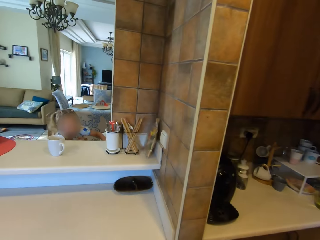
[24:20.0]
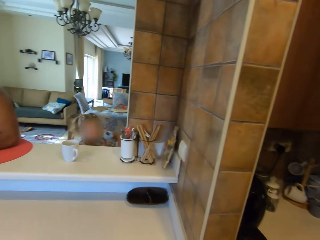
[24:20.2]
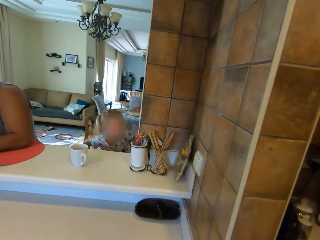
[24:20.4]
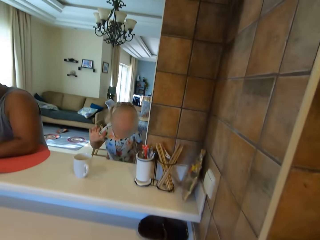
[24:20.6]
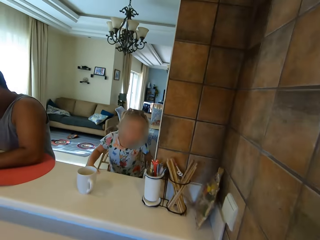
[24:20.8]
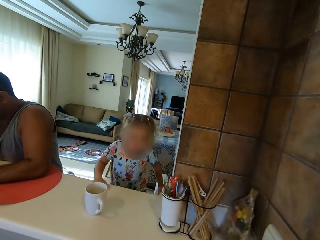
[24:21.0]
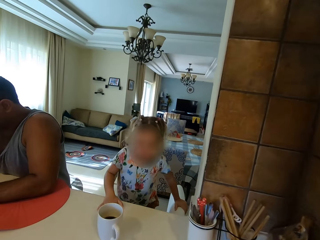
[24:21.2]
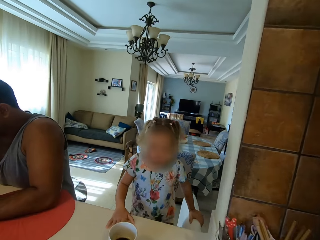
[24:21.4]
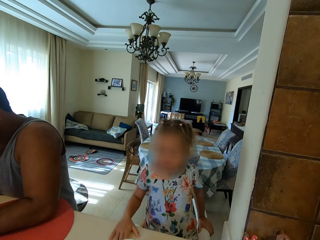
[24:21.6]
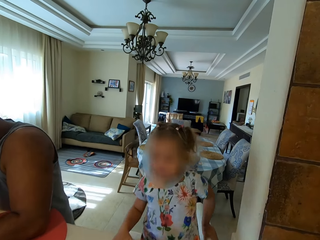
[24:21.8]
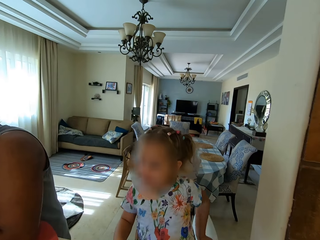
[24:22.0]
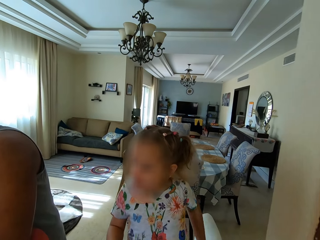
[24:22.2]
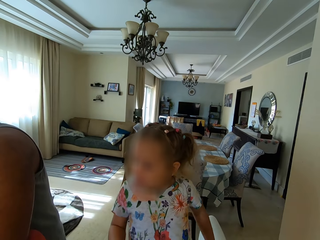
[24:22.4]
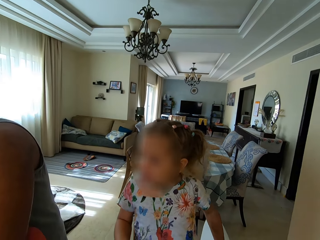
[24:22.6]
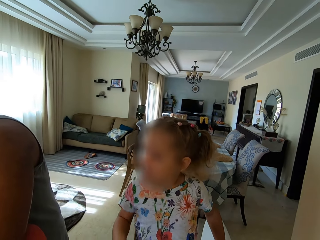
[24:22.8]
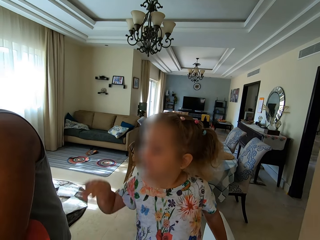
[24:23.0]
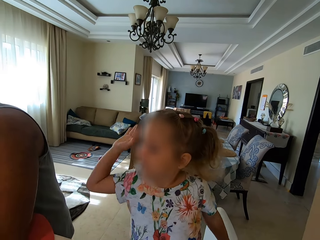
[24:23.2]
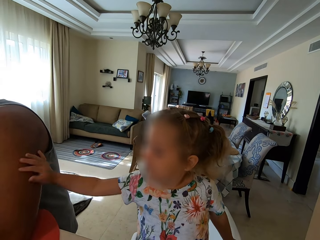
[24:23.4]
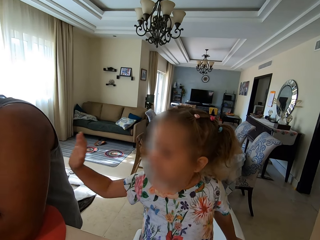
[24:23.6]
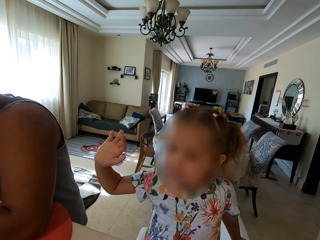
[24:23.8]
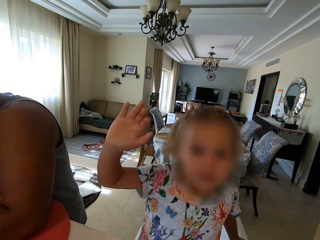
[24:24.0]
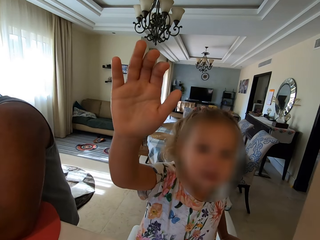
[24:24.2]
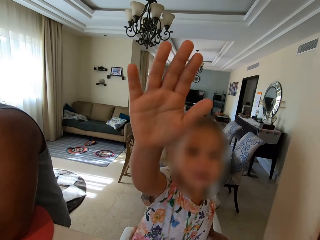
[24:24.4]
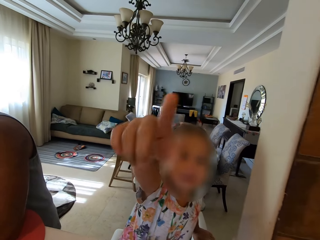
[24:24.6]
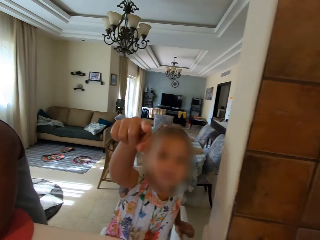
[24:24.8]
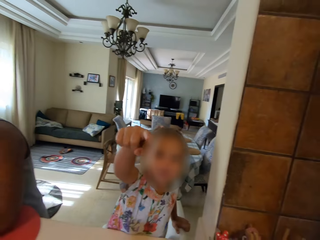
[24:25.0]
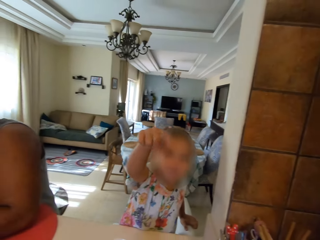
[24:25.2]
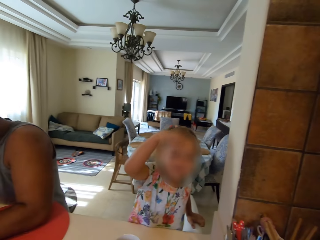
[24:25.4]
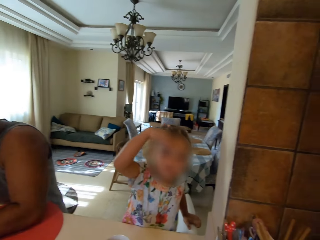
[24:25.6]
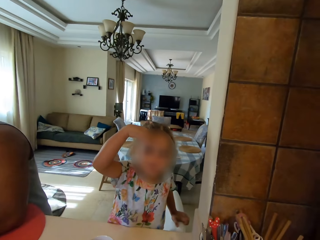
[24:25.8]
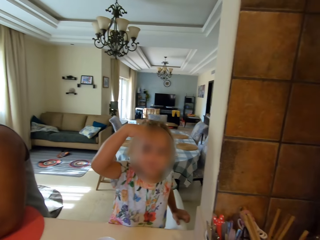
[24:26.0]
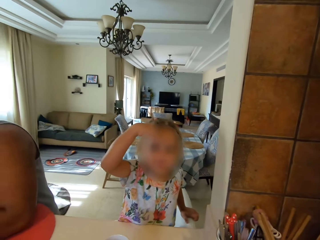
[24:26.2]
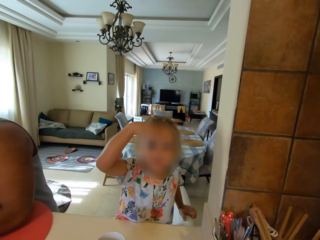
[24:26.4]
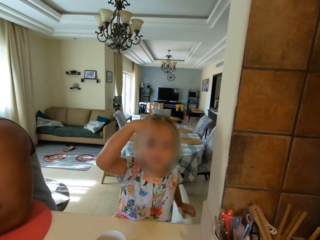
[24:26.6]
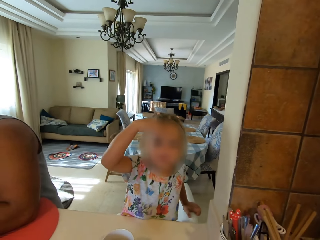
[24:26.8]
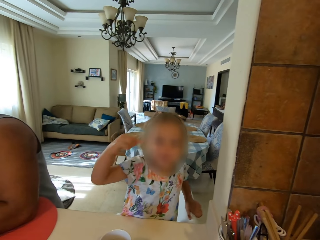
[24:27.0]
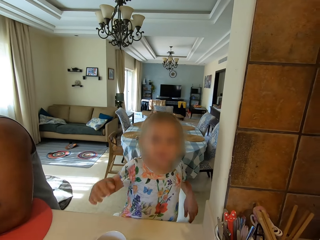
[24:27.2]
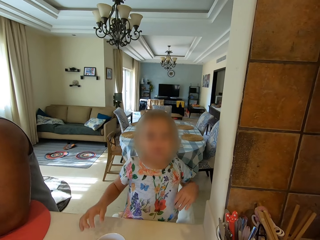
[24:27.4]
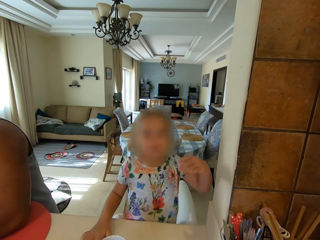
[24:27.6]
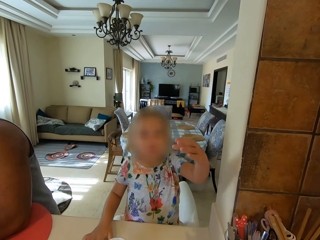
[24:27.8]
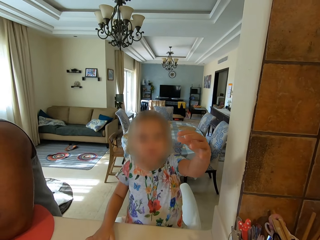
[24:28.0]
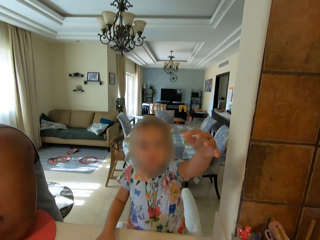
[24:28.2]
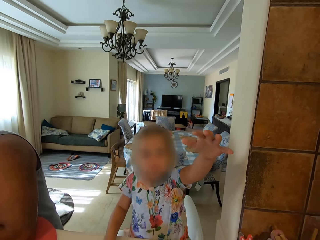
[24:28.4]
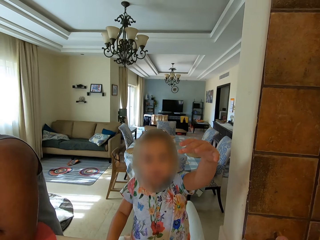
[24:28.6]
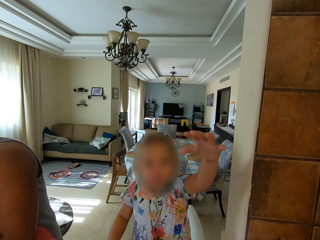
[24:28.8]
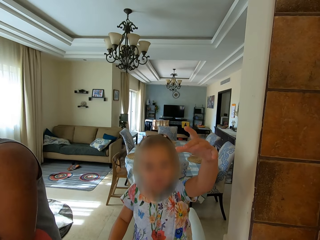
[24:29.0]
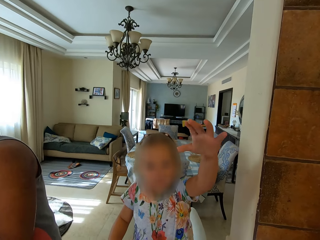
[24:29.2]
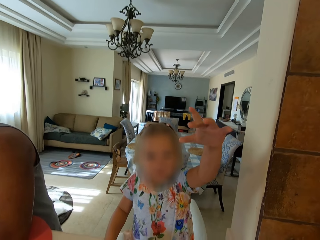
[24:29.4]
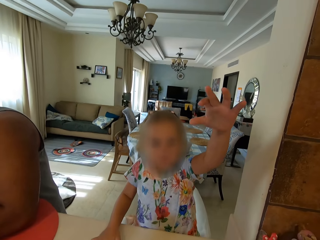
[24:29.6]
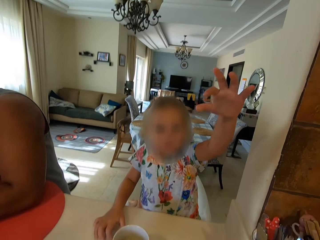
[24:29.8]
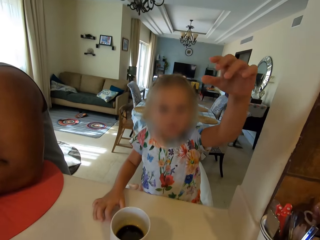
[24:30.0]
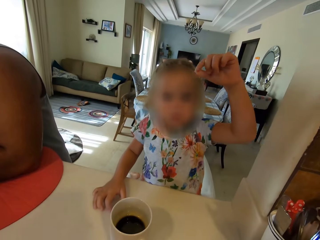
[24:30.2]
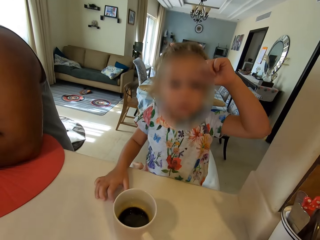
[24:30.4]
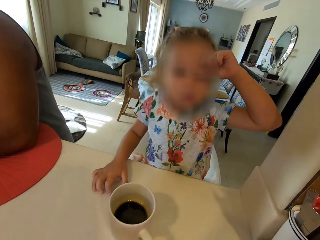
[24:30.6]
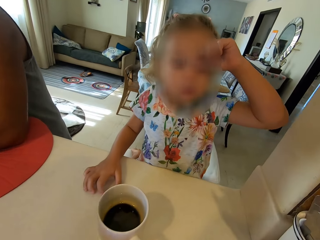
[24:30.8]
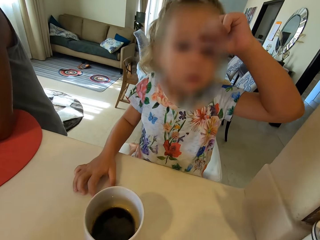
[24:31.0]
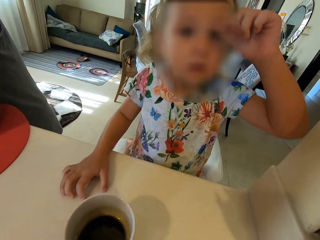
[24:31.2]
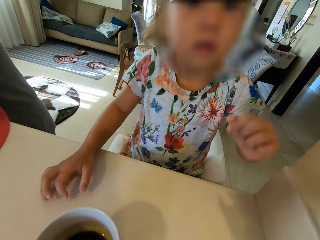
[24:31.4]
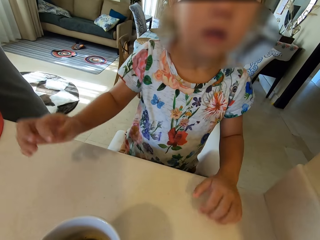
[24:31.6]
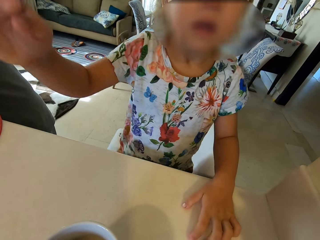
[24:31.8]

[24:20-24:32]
A child sits in the chair. The child touches the counter. The camera wearer looks at the child. The child slaps a man. The camera wearer looks at the child. The child points at the camera wearer. The camera wearer looks at the child. The child lifts the hand. The child talks to the camera wearer. The camera wearer looks at the child. The child lifts the hand. The camera wearer talks to the child. The child touches her head.

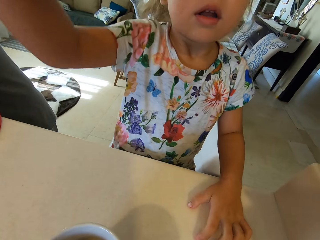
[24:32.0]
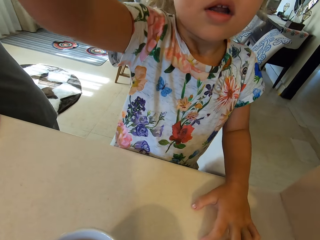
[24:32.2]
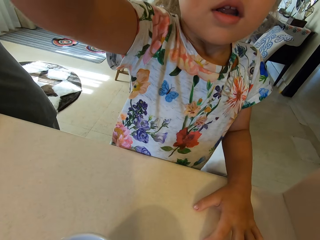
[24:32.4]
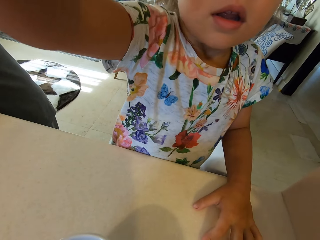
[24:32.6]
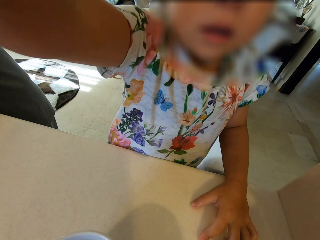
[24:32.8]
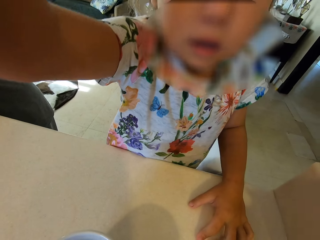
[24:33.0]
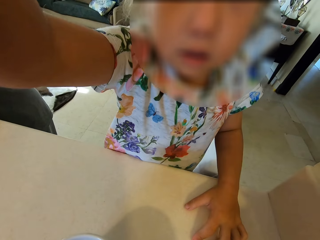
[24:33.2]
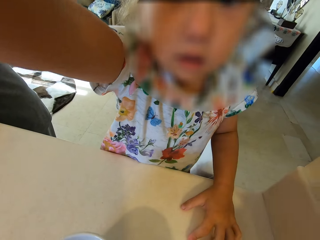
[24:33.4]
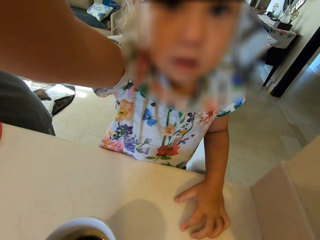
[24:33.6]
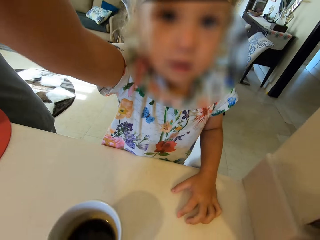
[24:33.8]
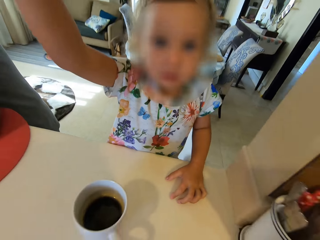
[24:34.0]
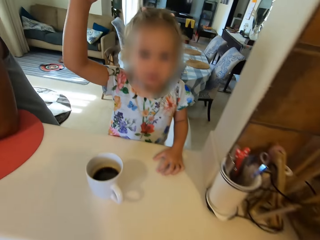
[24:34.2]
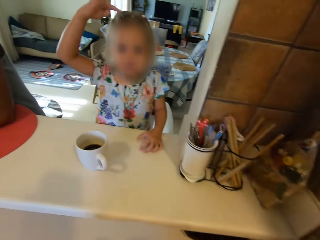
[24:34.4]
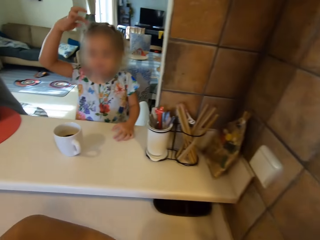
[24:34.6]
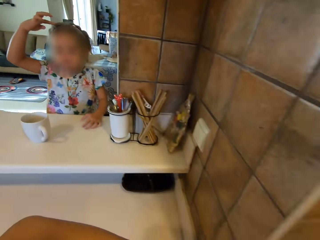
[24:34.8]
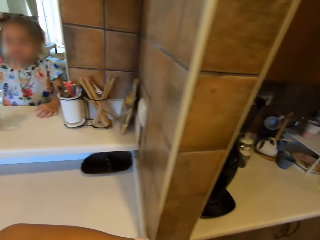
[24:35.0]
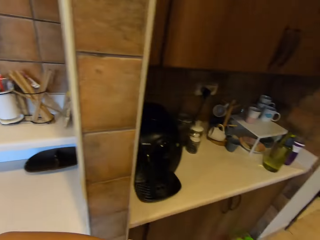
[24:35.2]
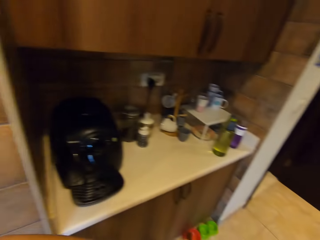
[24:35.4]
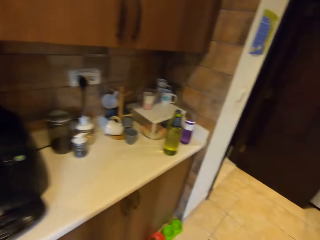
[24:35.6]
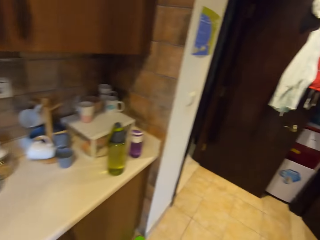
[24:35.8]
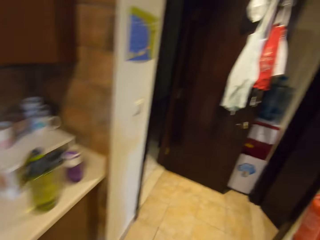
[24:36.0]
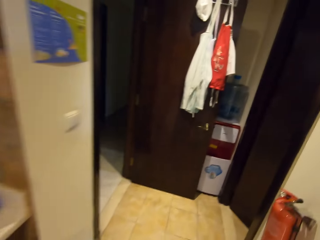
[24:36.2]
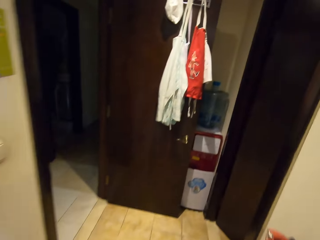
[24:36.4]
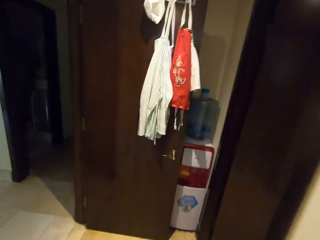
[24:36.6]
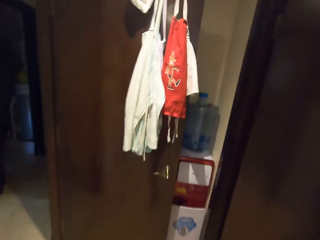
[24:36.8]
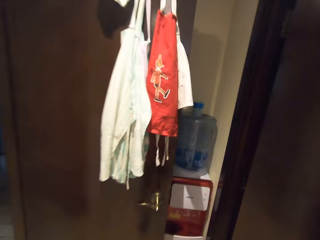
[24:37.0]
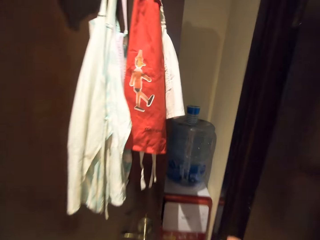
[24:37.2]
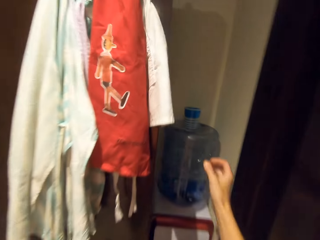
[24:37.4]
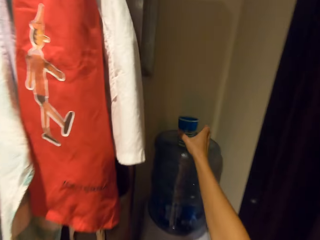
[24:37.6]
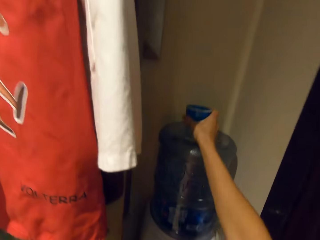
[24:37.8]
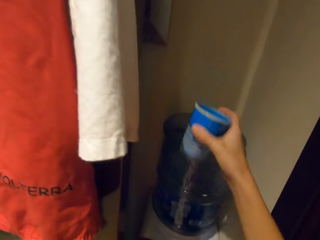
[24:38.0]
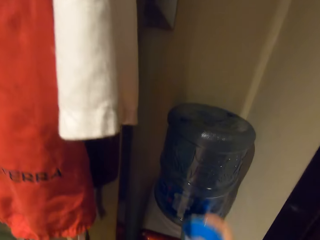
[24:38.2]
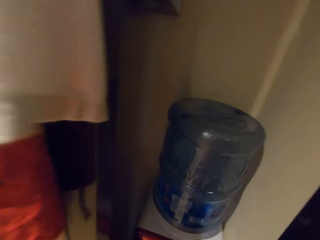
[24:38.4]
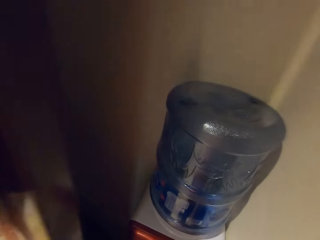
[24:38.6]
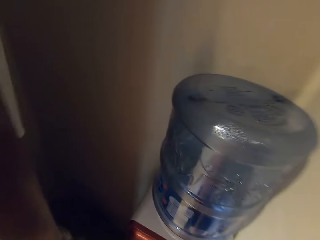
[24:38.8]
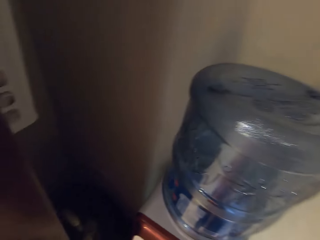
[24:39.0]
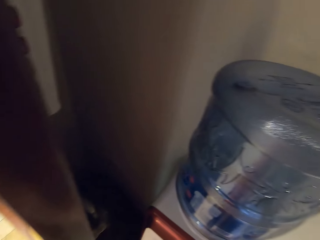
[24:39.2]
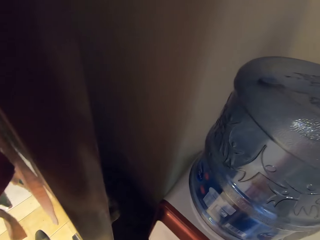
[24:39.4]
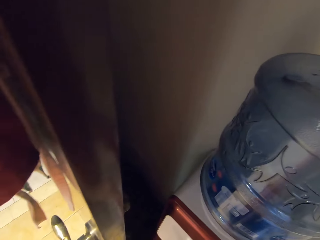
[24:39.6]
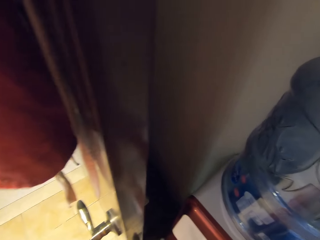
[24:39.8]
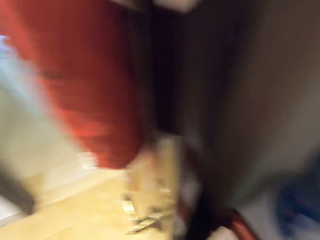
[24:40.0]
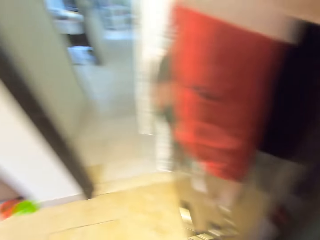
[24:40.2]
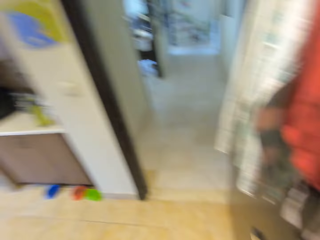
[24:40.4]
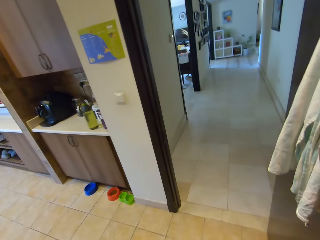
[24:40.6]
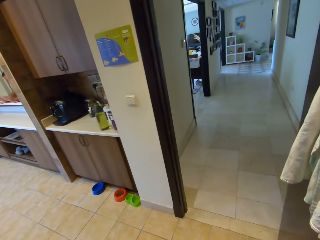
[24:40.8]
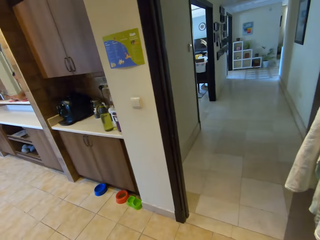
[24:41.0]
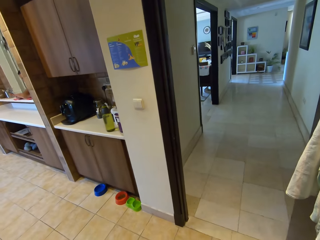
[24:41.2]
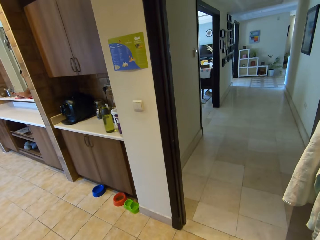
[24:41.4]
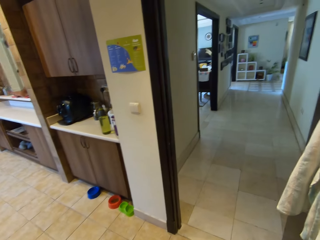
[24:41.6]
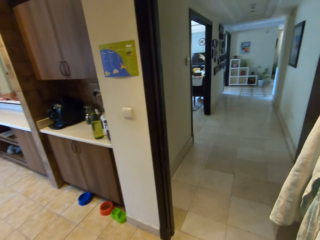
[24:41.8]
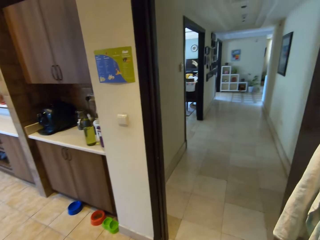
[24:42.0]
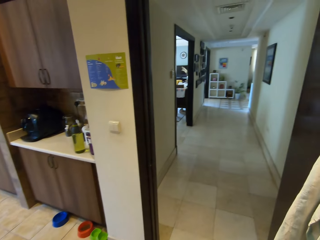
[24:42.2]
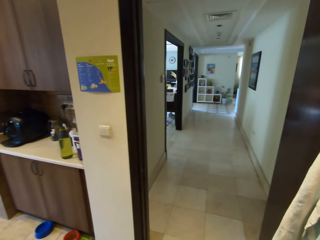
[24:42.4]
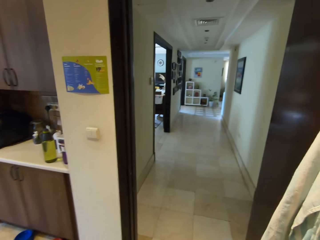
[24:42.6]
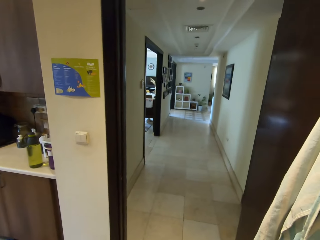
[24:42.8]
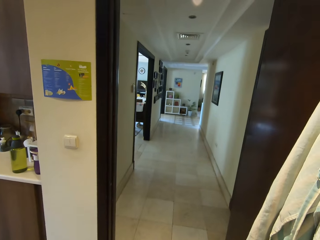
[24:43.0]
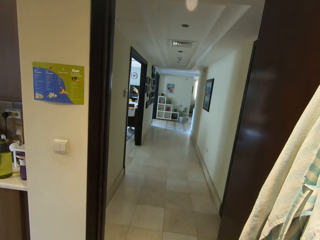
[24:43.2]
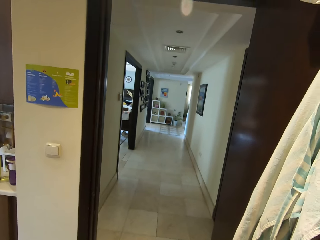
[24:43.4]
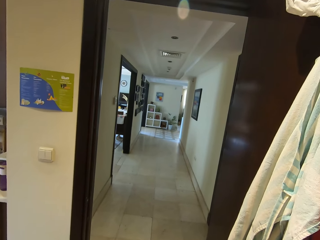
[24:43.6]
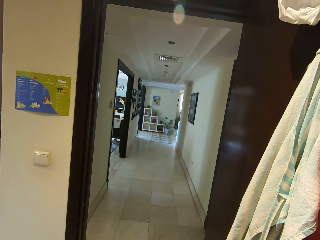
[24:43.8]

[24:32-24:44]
A child lifts the hand. The child talks to the camera wearer. The camera wearer walks and looks around. They talk to the child. They pick up a glass of water or cup. They talk to a man. They look around and talk to the man.
